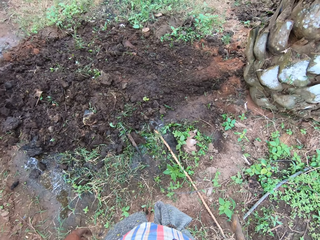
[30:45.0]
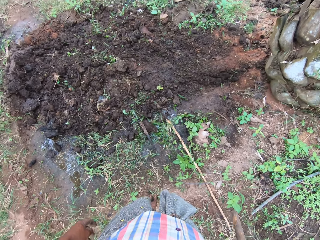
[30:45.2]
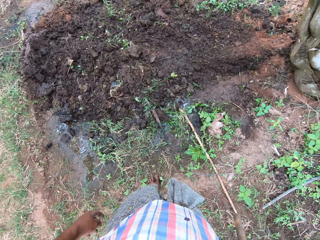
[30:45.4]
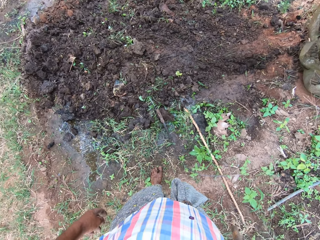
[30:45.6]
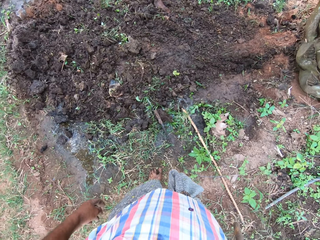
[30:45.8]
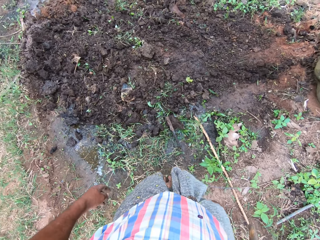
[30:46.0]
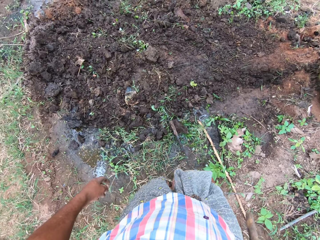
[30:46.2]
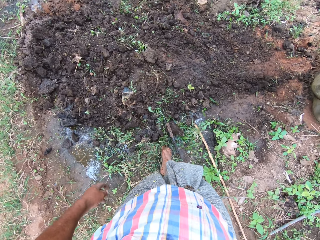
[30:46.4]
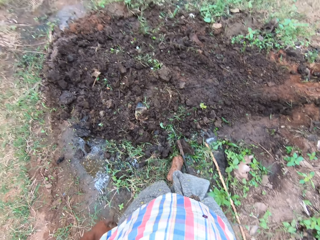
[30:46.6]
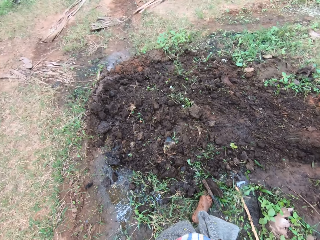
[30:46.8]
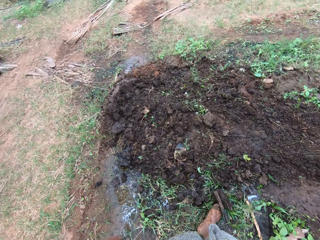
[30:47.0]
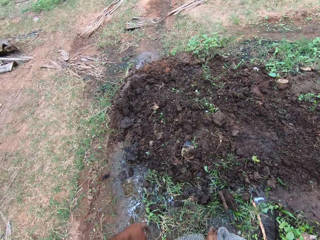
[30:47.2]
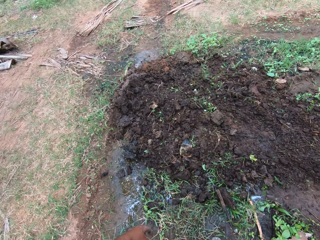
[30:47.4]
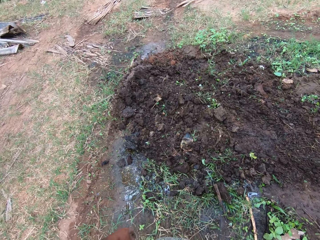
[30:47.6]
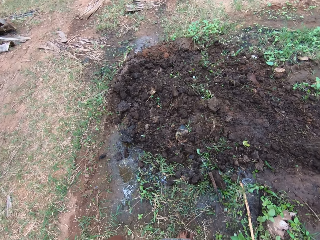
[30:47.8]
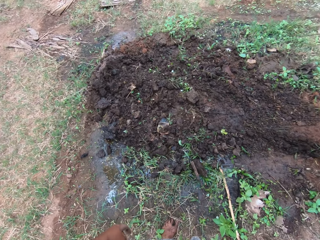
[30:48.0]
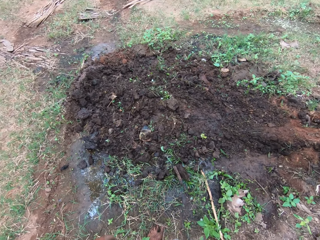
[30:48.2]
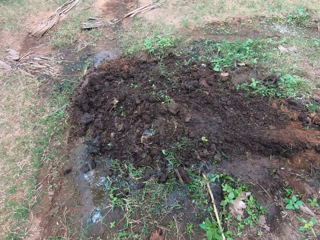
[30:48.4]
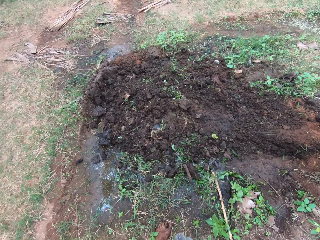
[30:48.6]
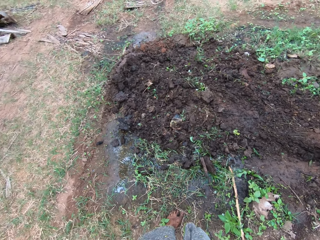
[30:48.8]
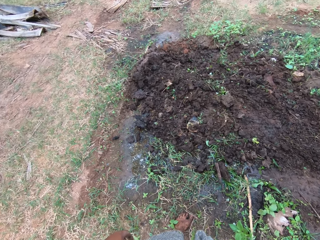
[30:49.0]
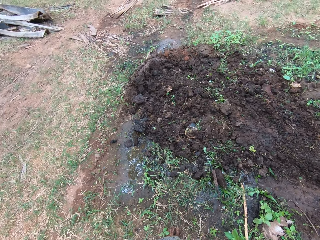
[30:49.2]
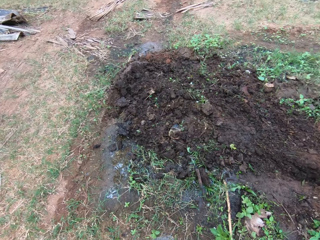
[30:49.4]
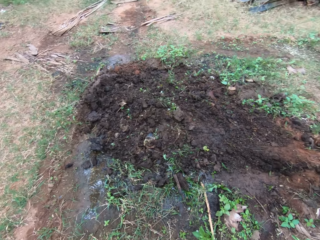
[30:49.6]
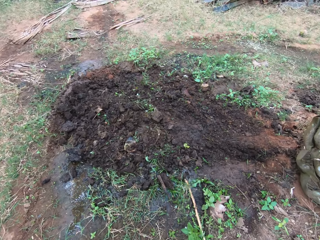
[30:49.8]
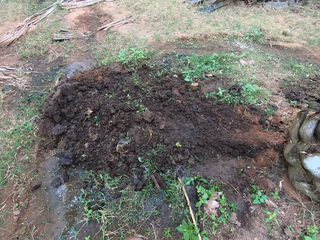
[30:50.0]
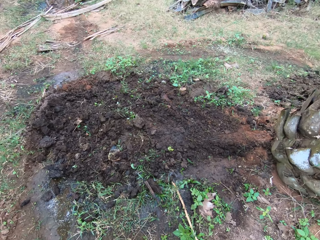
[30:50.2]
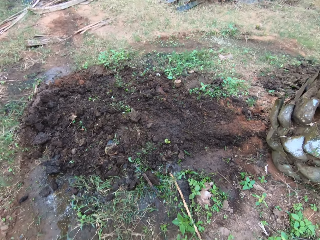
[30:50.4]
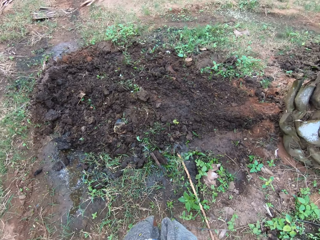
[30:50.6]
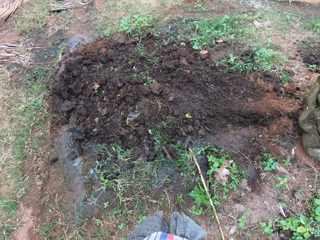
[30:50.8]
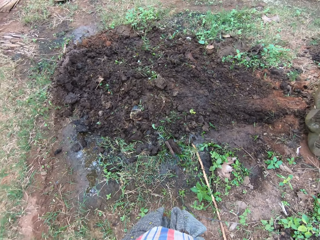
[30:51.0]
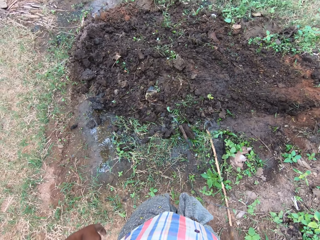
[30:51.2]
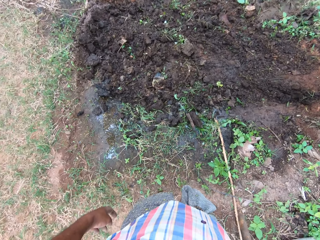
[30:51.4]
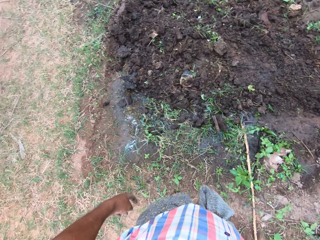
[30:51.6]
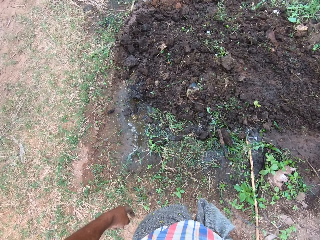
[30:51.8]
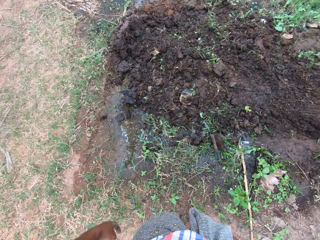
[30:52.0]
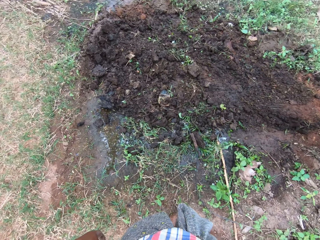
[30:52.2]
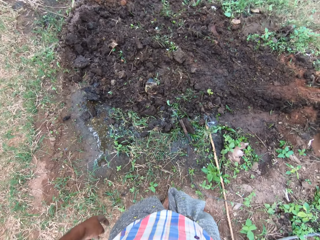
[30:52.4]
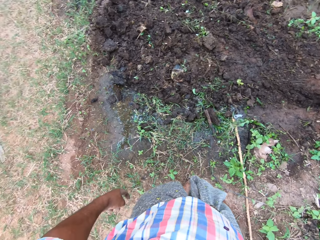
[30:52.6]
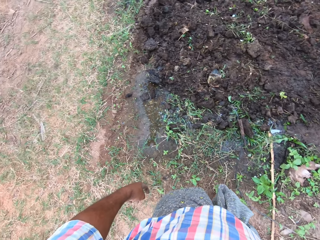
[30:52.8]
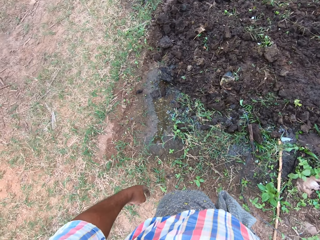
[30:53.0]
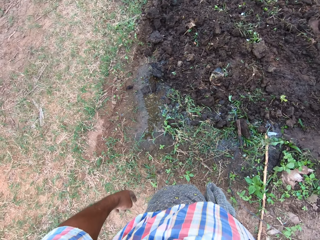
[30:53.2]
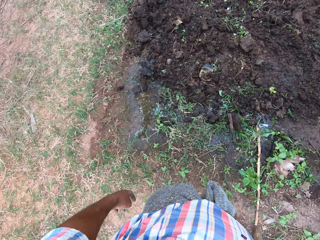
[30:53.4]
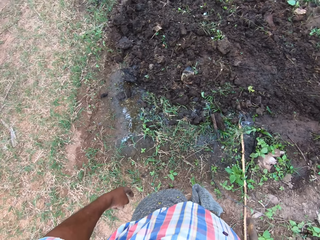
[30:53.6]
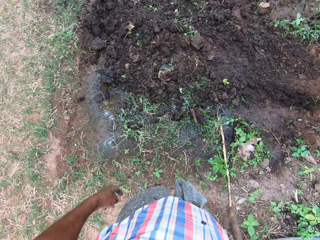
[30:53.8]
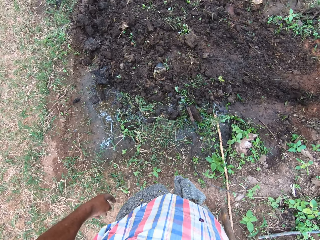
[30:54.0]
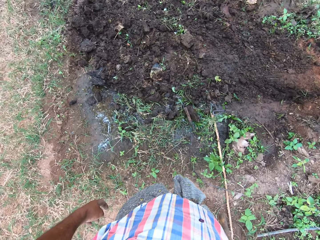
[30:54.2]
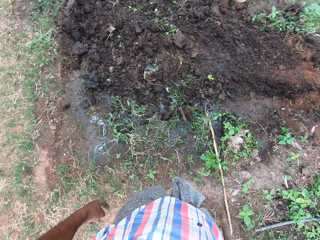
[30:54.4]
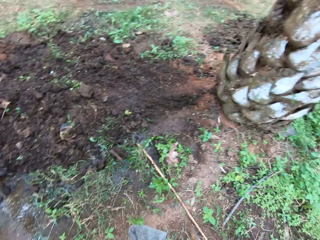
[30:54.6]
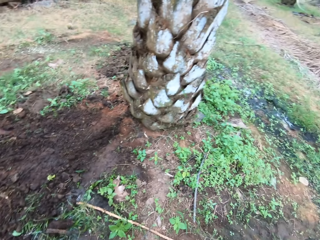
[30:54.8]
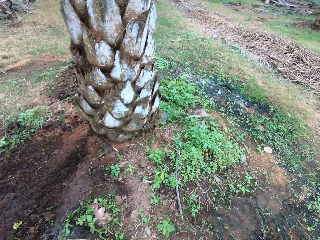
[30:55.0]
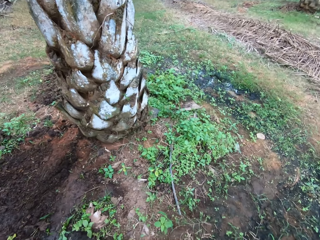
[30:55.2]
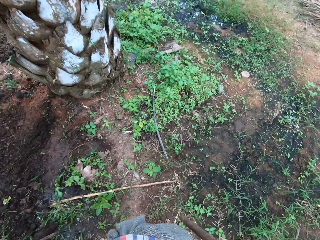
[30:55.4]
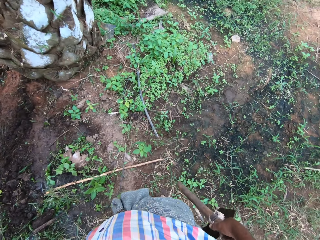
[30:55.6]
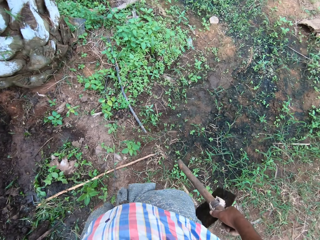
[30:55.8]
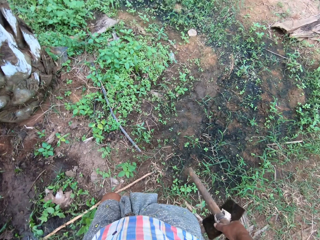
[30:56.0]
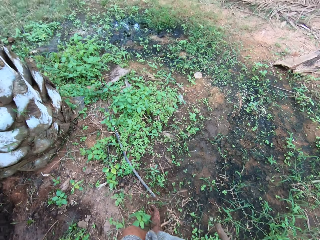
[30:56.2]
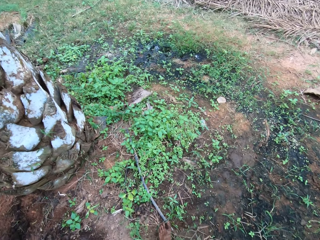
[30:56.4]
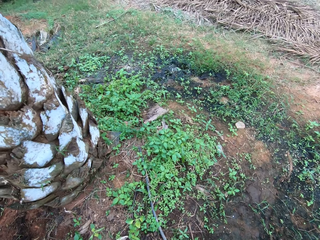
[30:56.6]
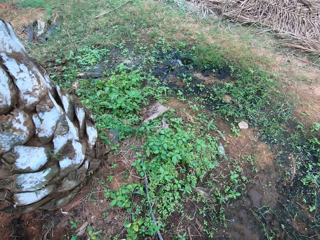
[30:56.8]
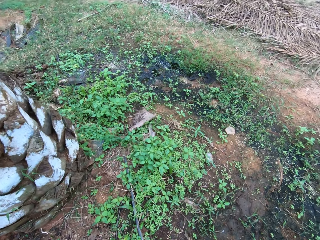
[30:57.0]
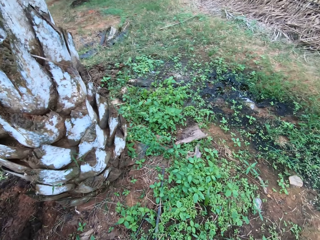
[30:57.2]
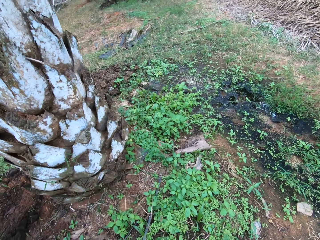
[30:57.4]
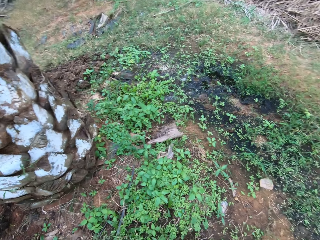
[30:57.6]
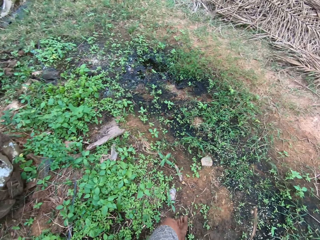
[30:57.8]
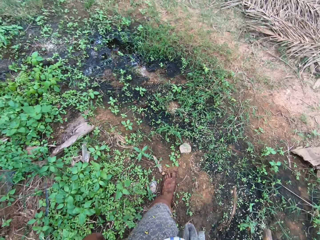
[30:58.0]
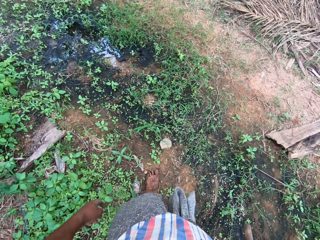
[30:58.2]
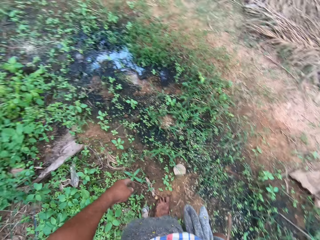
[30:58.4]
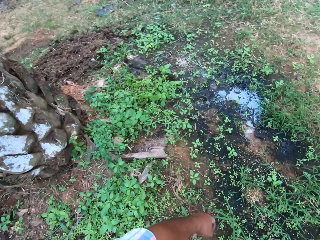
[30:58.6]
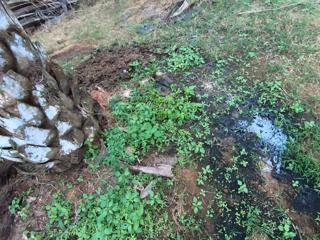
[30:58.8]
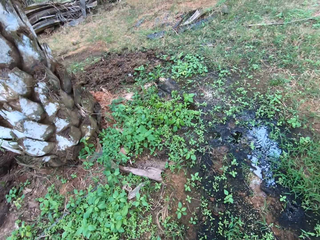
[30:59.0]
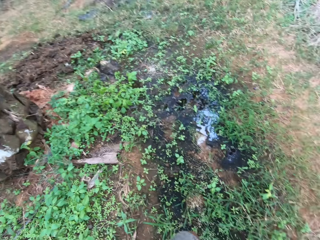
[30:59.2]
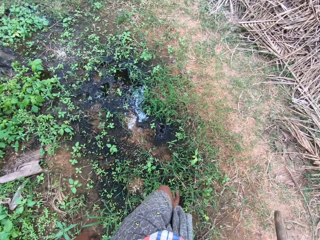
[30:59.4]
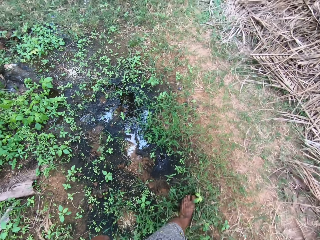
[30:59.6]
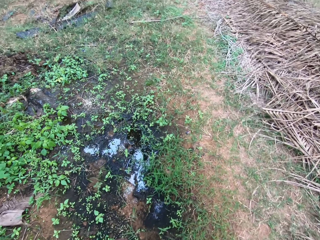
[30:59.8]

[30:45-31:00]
The camera wearer walks back a bit around the field.

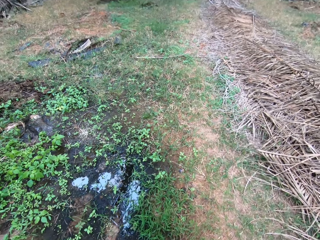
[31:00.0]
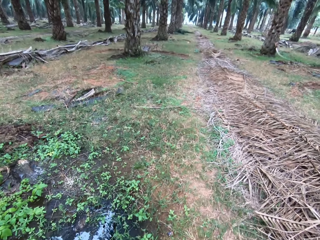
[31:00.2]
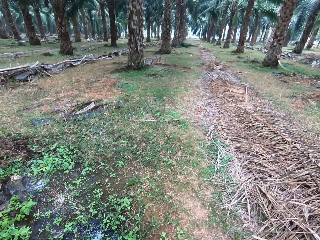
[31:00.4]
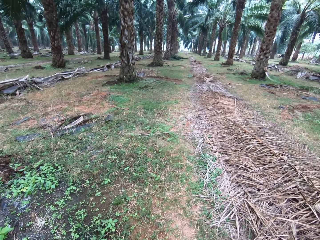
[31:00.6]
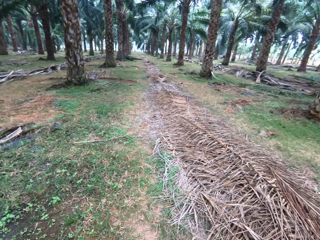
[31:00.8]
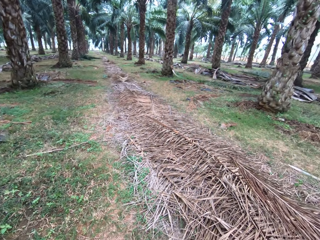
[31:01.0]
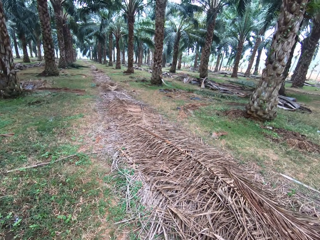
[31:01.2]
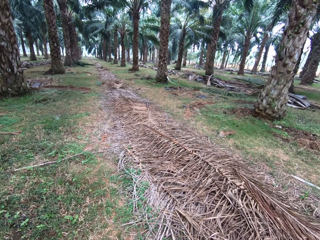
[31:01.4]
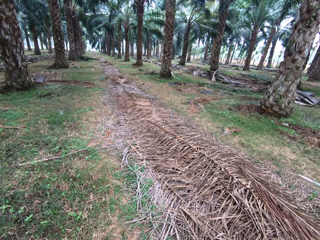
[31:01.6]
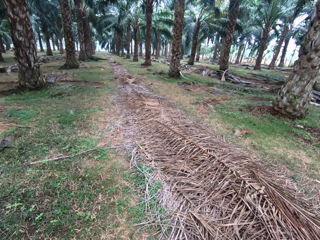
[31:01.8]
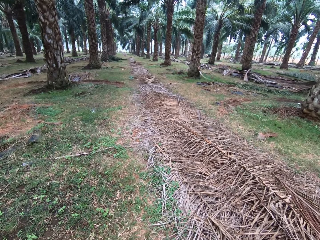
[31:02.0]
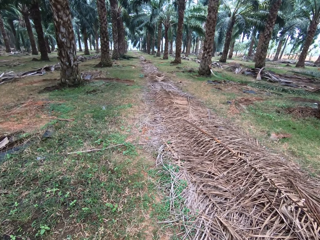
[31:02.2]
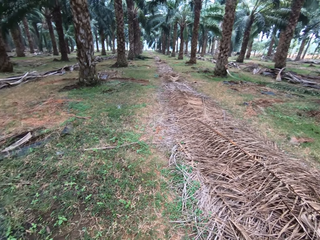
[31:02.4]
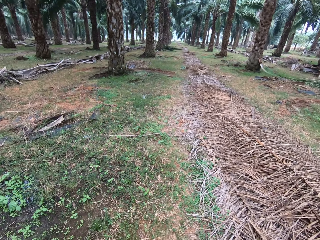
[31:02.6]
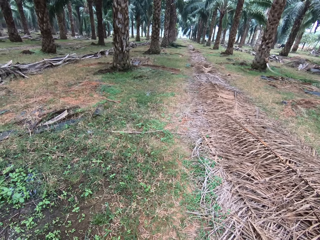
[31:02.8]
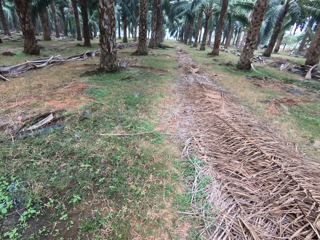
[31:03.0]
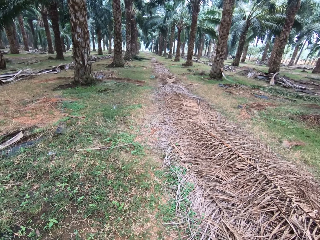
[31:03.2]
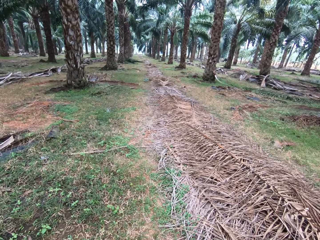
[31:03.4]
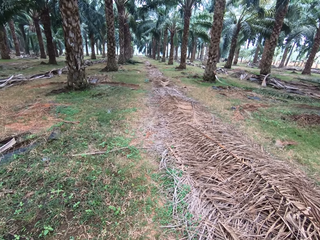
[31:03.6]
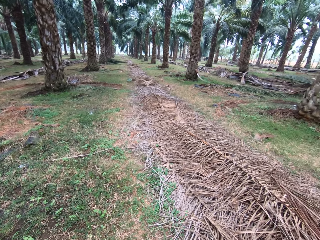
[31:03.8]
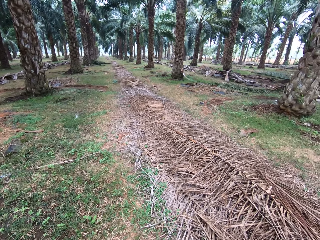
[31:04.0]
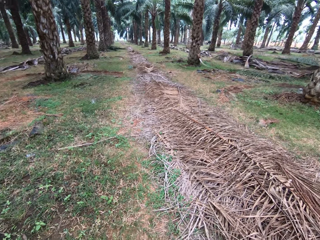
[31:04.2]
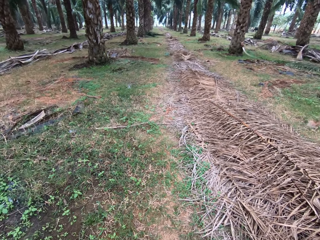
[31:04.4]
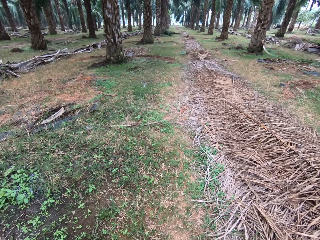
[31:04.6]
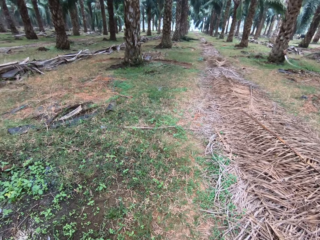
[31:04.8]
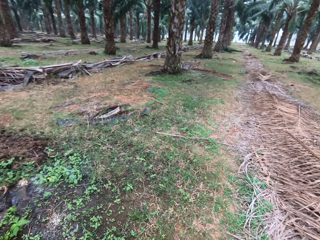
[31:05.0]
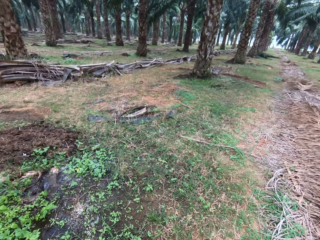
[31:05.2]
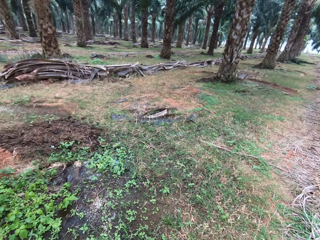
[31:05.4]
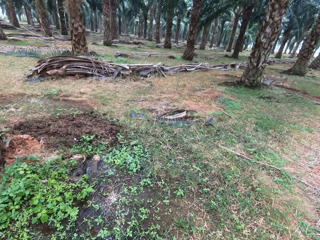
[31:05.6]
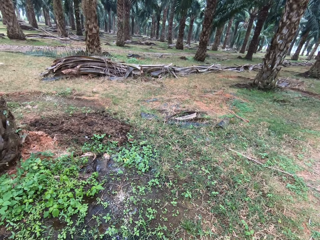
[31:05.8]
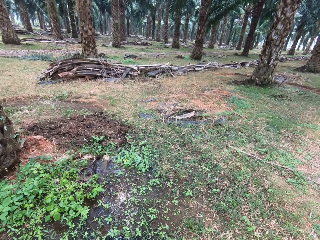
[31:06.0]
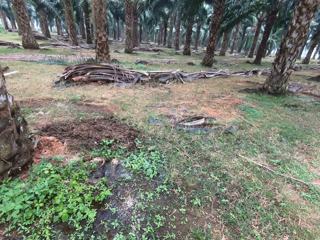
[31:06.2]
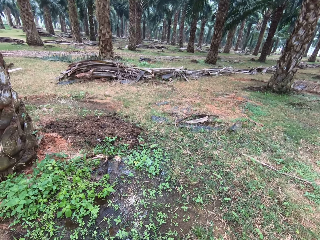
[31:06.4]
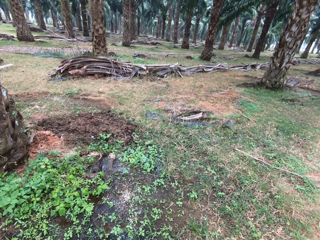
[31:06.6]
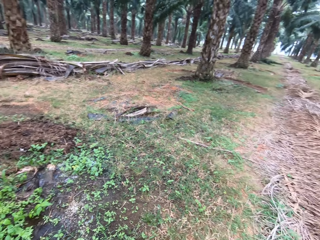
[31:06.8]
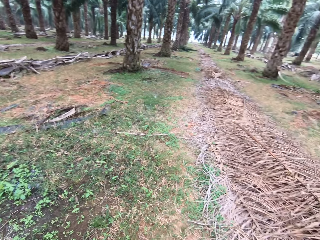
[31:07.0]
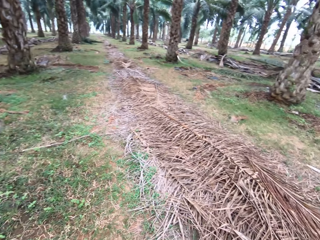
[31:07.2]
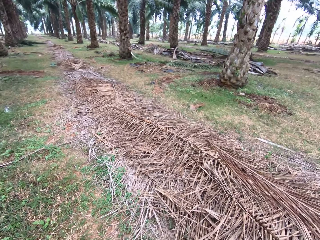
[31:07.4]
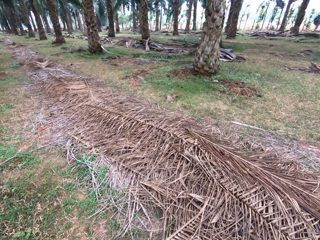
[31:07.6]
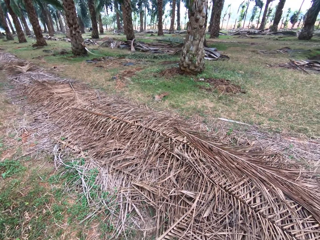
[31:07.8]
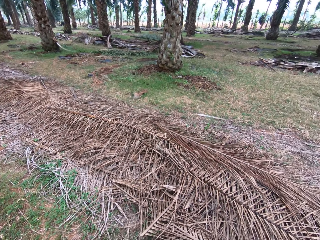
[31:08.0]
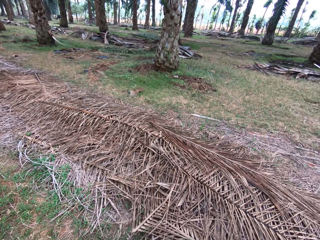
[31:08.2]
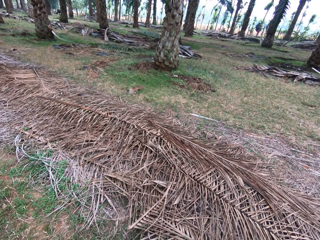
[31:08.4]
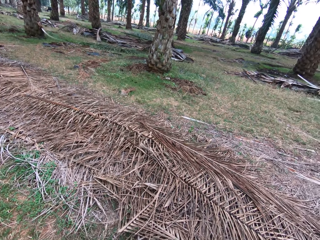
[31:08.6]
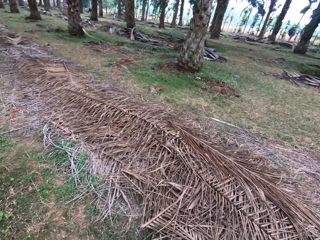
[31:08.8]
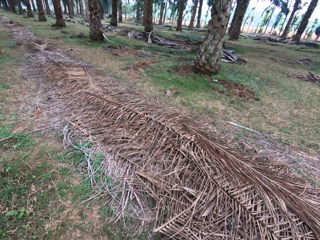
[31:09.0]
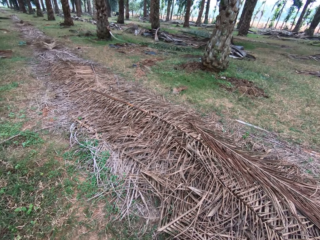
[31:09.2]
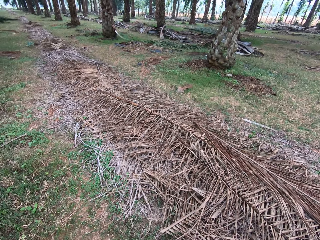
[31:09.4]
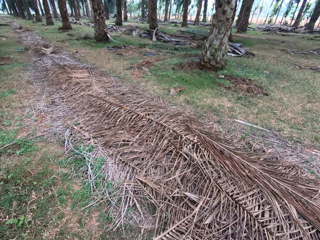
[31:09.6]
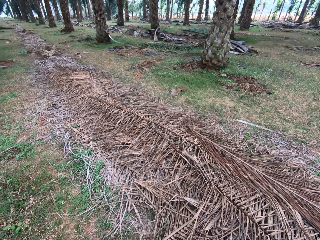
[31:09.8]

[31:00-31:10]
The camera wearer looks around the field.
